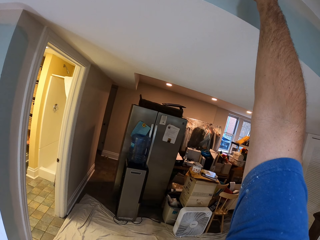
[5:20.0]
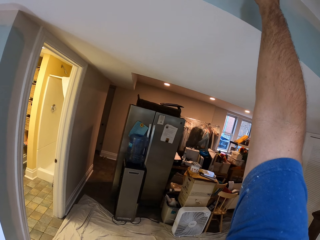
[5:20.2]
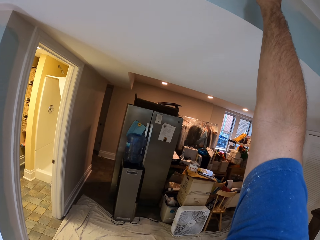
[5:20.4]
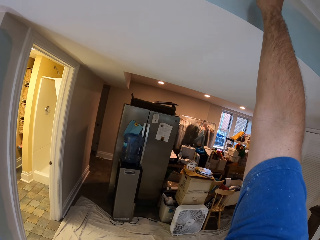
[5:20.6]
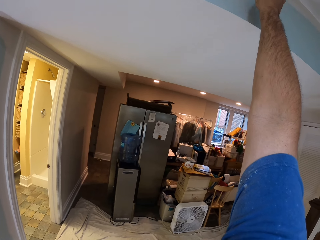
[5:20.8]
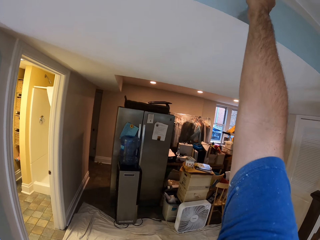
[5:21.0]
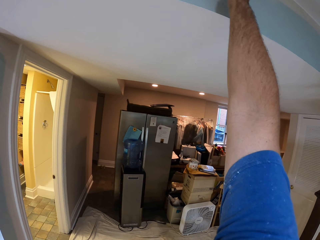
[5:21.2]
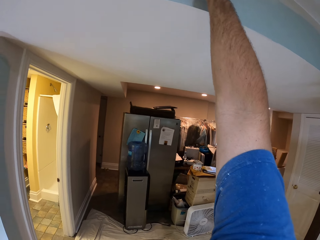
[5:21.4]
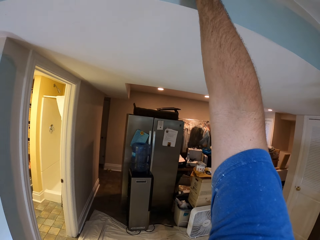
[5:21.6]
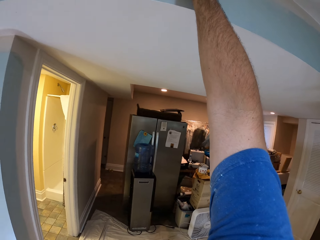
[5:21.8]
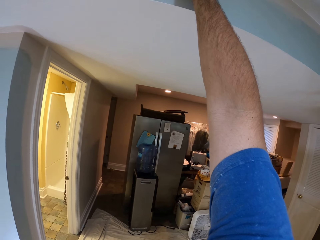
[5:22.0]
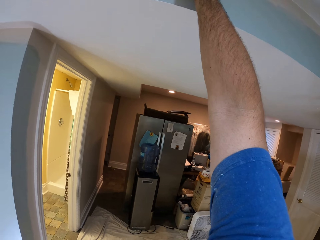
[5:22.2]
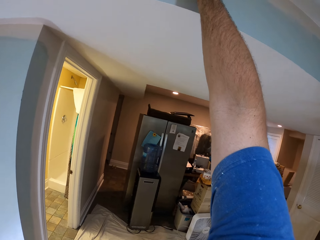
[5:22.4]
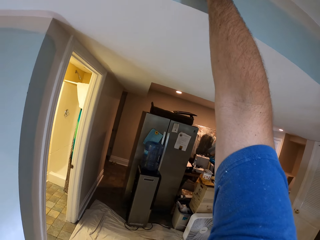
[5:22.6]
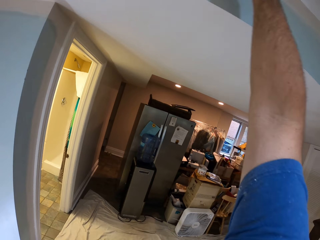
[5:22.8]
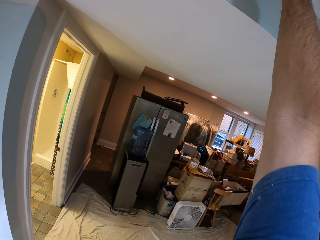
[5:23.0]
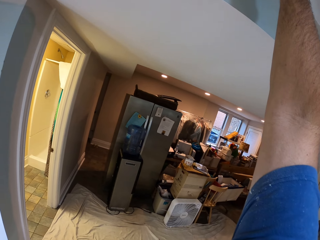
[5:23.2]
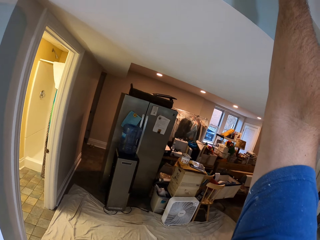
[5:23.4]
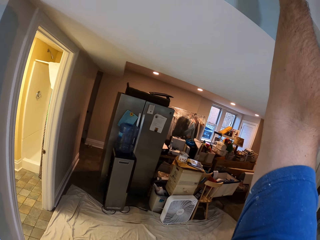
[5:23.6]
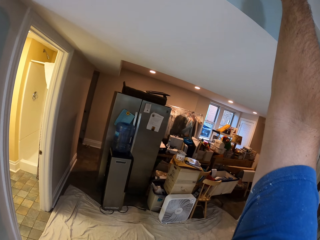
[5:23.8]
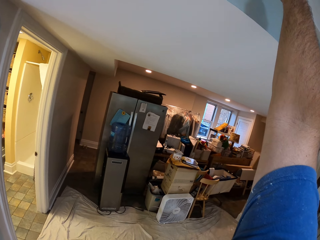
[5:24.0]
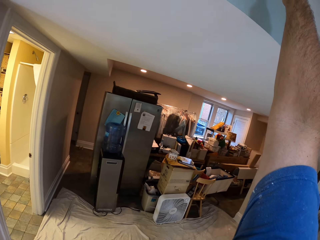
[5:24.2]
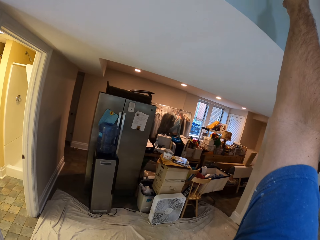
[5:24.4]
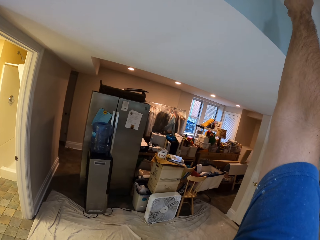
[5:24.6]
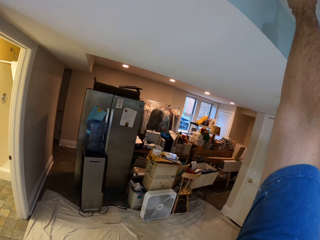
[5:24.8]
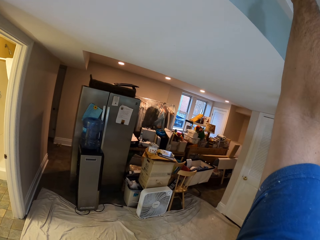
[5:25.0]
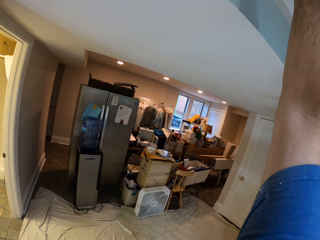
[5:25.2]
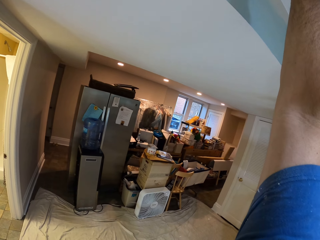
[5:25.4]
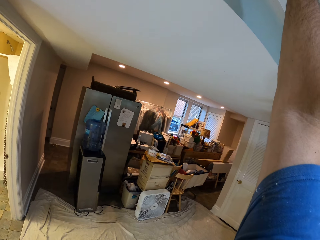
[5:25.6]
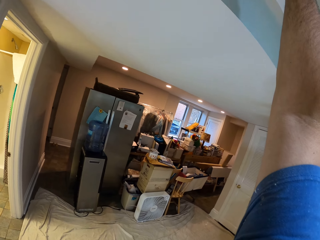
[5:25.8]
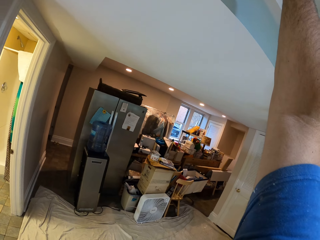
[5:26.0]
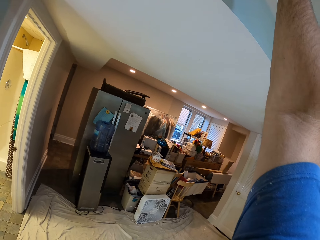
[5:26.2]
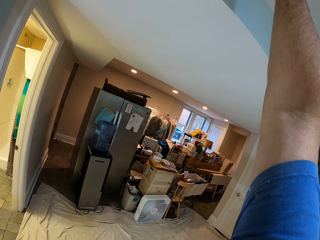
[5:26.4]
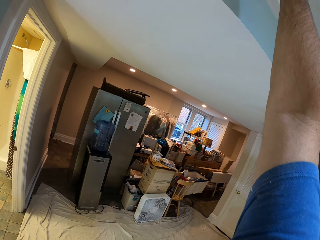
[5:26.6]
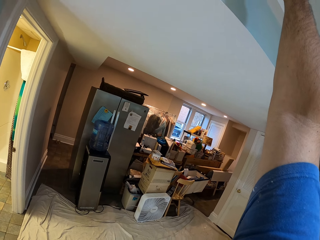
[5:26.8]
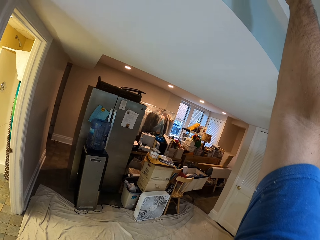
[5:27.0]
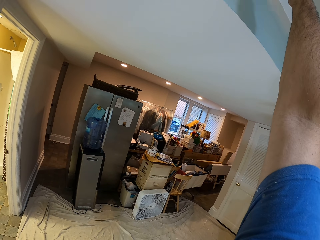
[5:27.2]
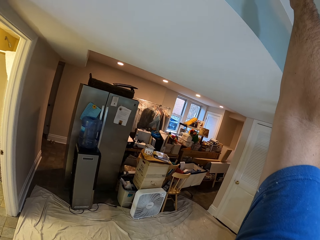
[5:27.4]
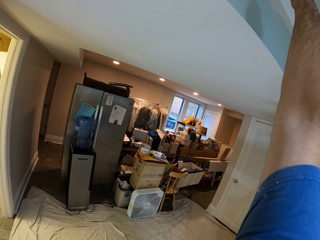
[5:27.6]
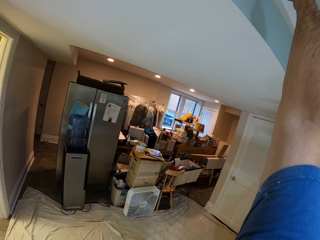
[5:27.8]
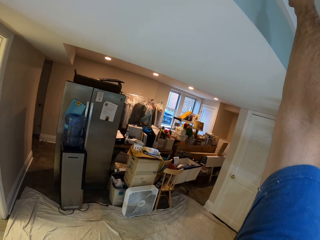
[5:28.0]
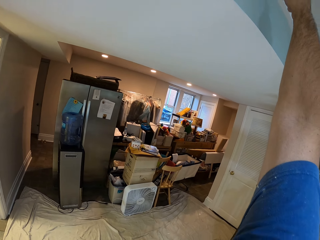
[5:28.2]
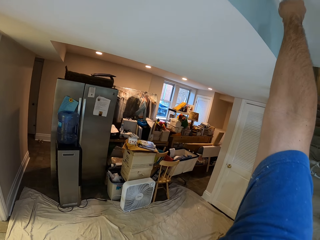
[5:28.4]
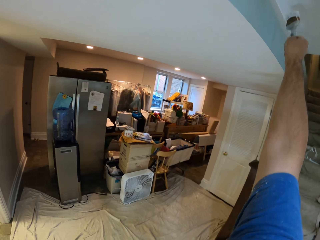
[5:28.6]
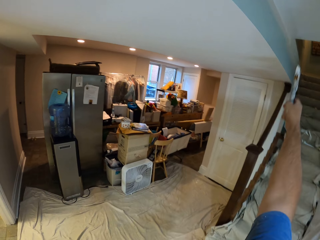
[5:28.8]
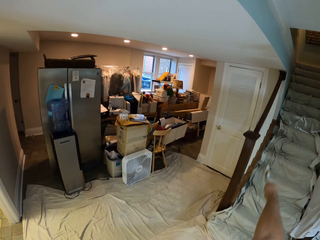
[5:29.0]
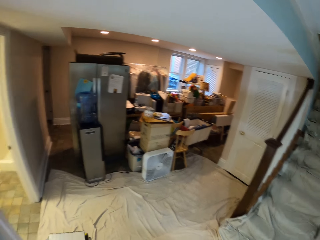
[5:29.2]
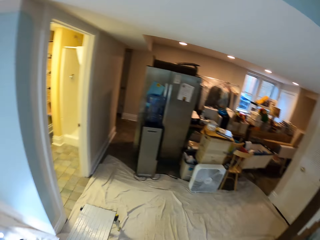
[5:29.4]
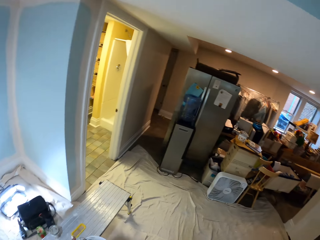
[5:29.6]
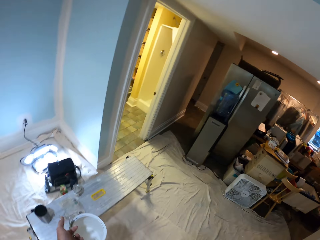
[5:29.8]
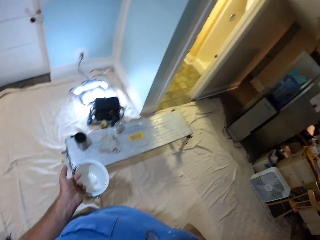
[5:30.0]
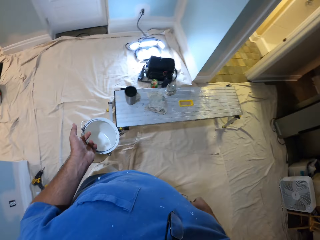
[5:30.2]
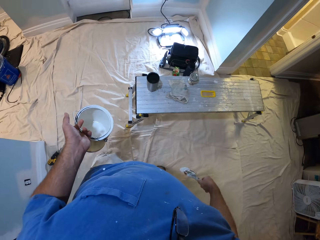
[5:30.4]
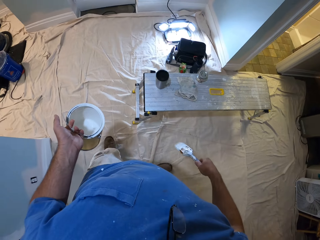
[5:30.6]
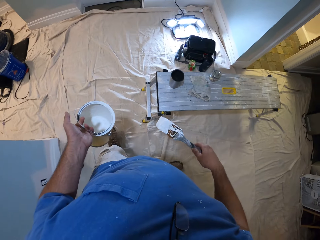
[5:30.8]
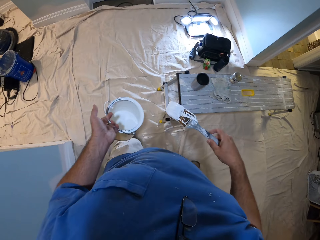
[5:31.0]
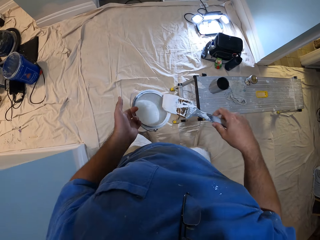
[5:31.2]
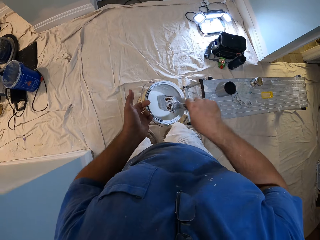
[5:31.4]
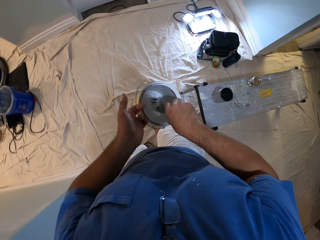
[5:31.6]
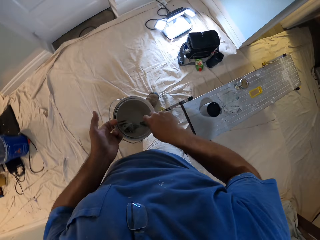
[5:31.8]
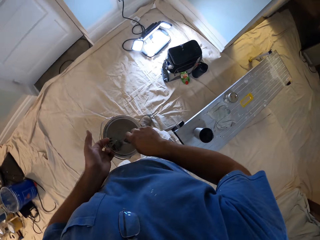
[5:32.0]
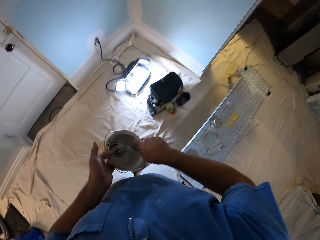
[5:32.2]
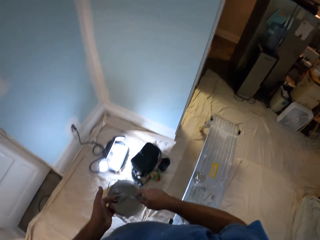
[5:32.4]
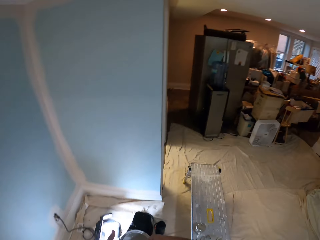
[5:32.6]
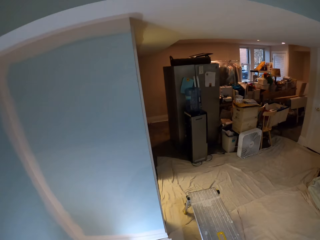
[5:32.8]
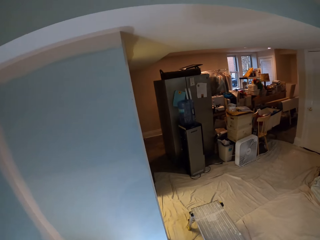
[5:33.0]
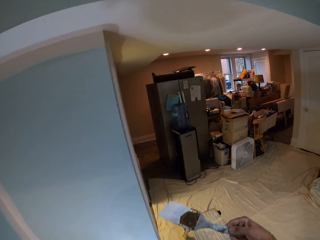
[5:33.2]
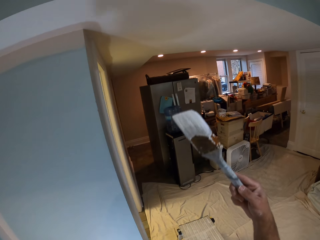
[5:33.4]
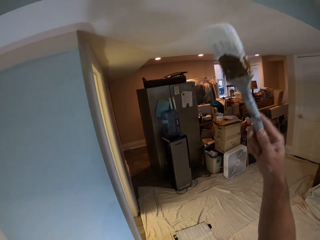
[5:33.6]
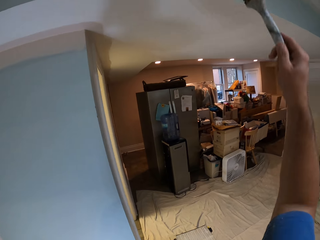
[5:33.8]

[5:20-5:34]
The camera wearer dips the brush into the paint can. They walk around the room. They dip the paint brush into the paint can.

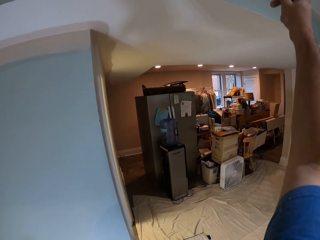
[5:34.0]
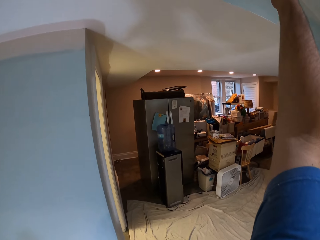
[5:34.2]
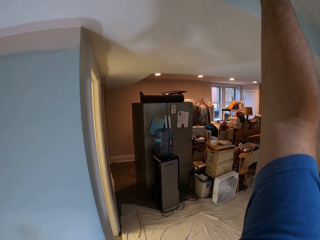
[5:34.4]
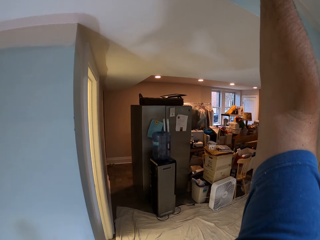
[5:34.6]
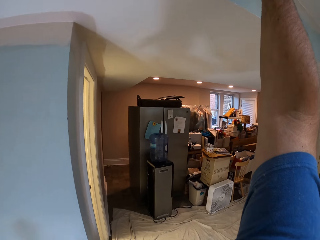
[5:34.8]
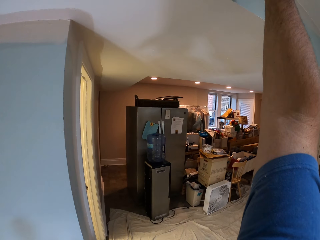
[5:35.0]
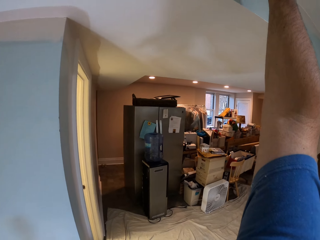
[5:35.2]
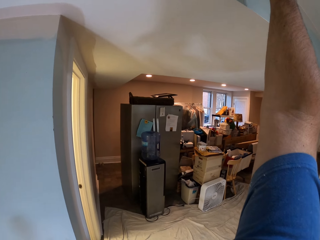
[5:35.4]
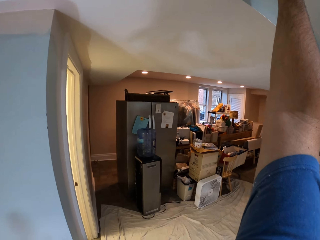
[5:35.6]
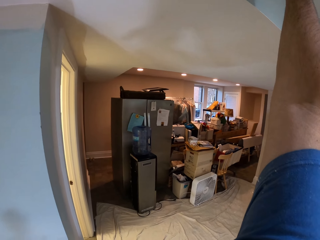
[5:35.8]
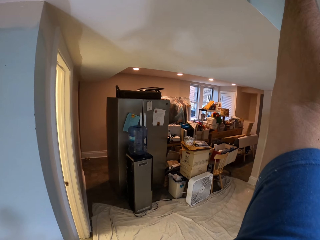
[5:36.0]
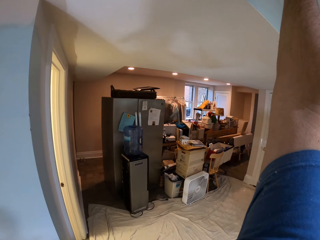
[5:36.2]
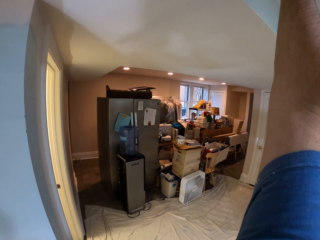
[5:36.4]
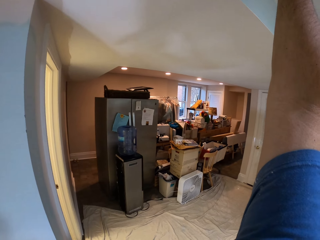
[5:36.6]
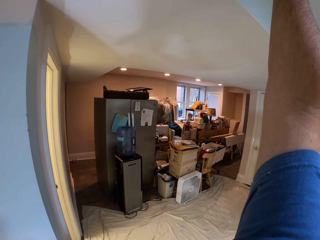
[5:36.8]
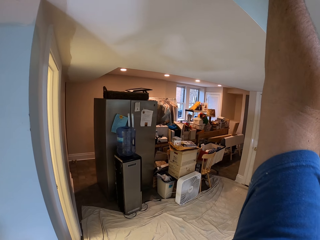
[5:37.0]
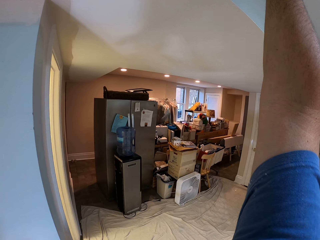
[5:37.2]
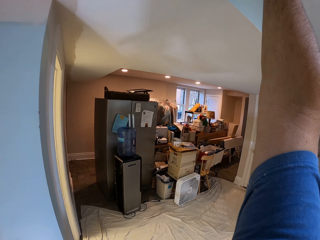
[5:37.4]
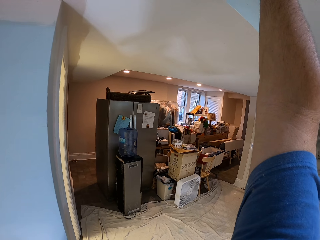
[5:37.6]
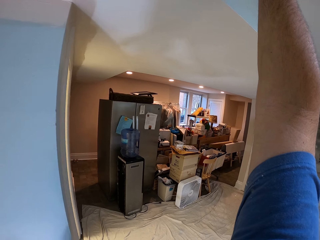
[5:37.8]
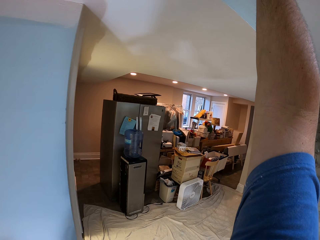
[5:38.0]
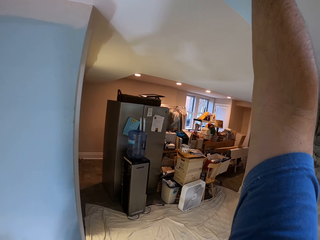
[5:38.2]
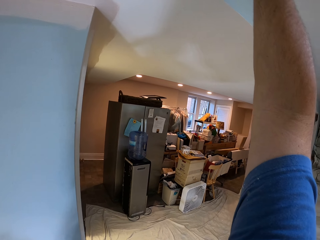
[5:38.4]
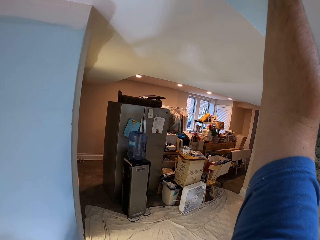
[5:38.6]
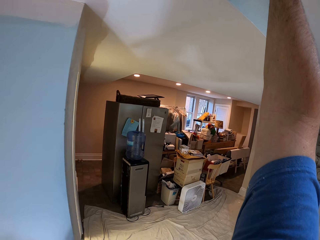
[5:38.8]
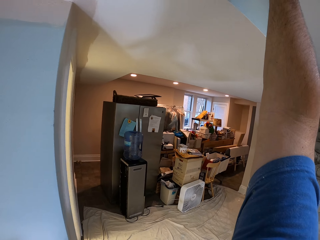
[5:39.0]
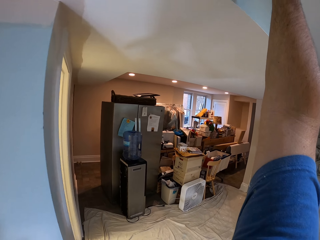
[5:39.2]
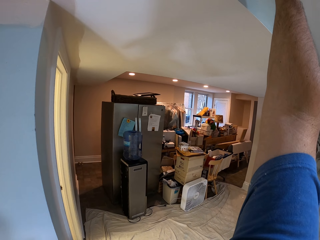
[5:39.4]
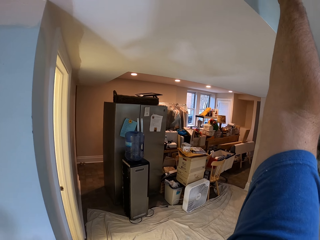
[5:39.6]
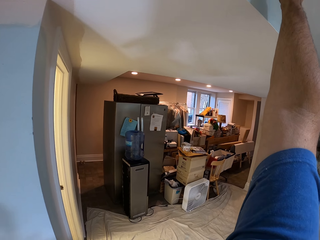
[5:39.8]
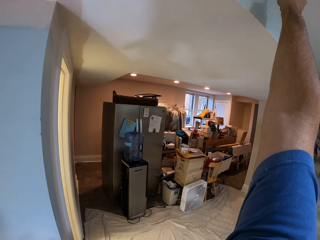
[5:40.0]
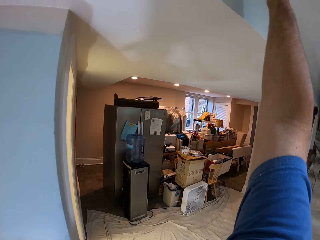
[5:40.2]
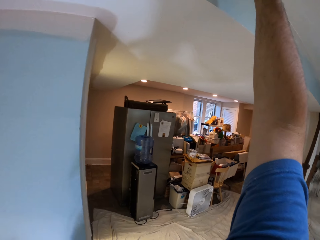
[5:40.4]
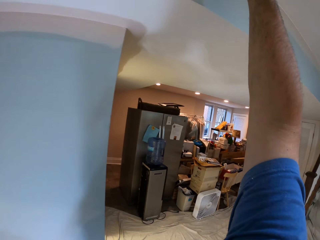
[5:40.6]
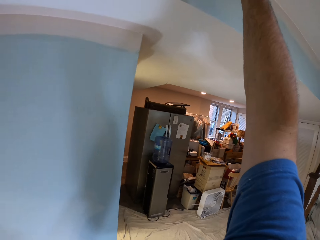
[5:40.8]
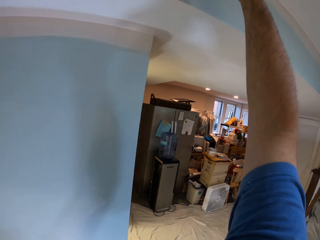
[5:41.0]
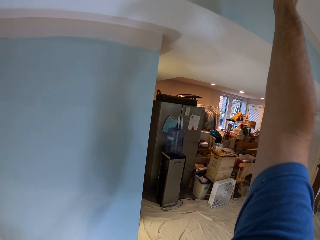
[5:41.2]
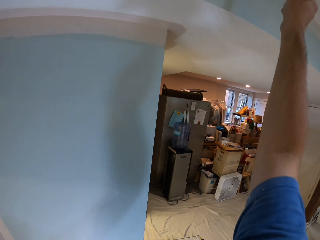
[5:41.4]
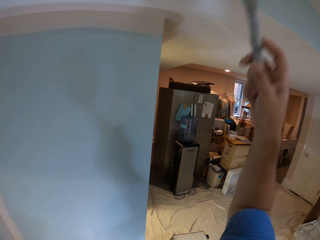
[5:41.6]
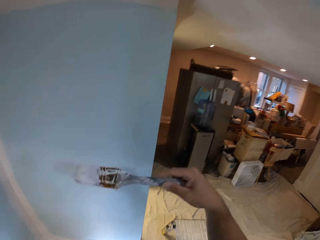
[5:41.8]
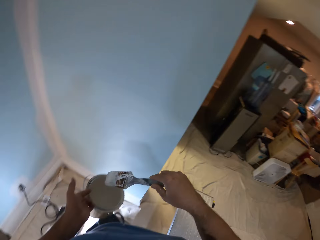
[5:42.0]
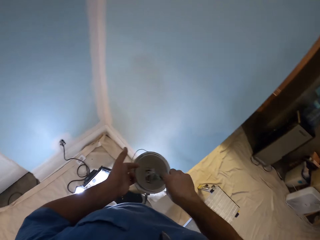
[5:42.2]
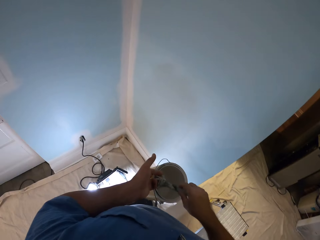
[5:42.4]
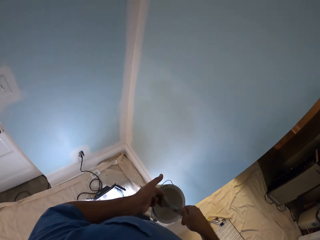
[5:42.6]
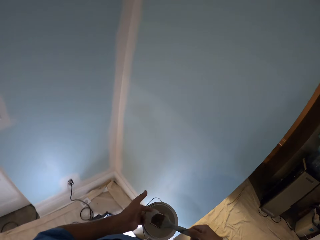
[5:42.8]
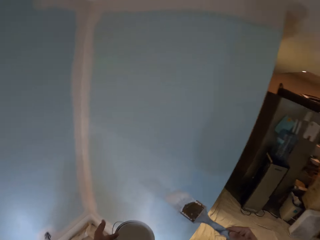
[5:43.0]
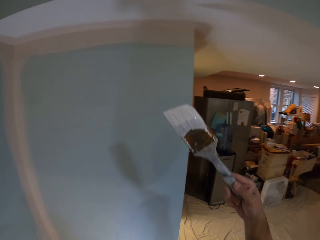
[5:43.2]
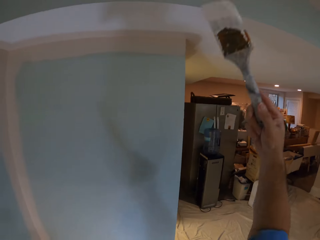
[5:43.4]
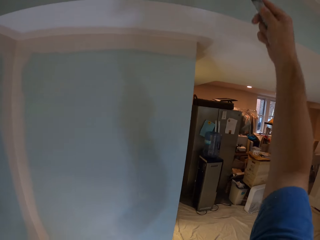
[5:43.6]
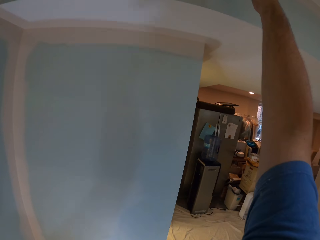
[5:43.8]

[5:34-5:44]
The camera wearer paints the ceiling of the house with the paint brush. They dip the paint brush into the paint can.
